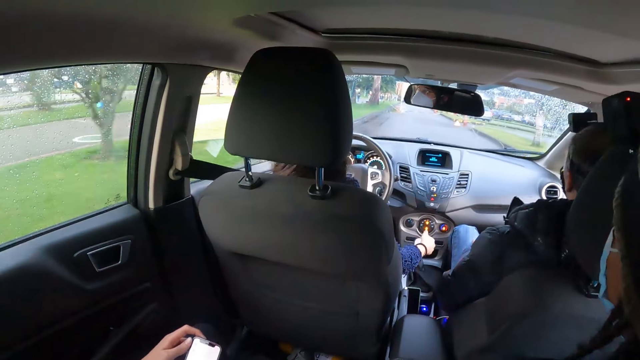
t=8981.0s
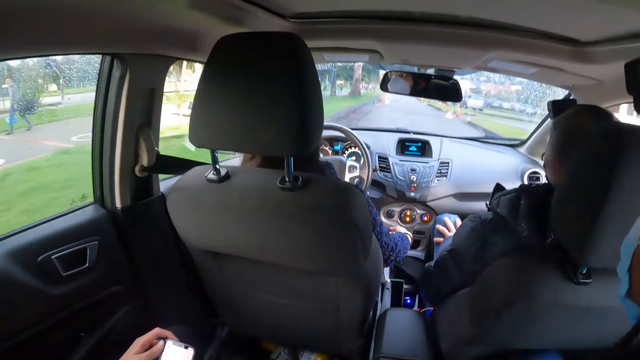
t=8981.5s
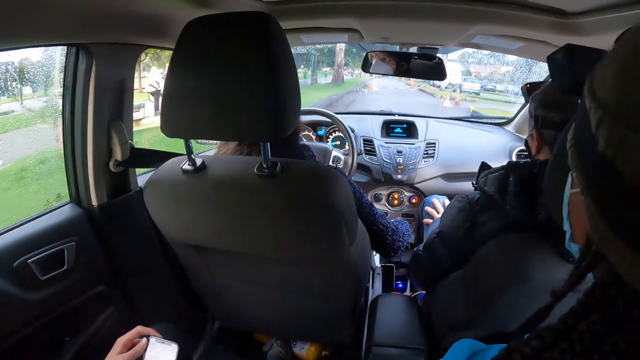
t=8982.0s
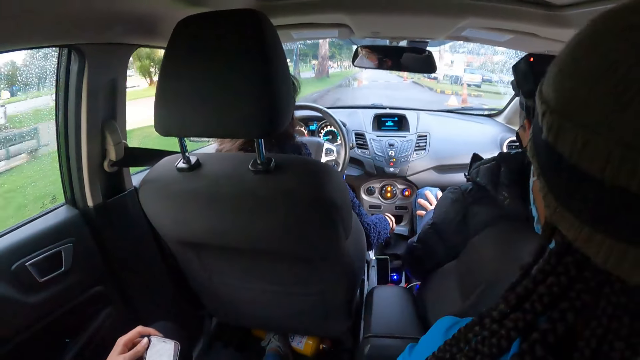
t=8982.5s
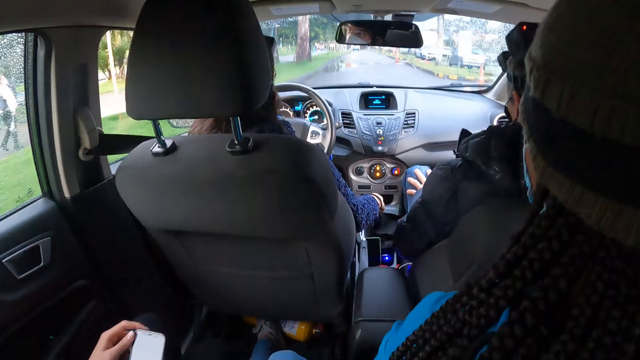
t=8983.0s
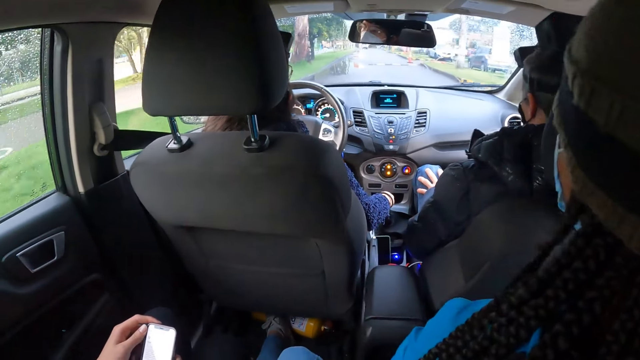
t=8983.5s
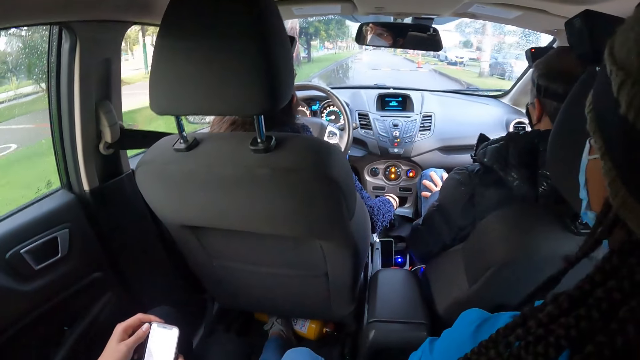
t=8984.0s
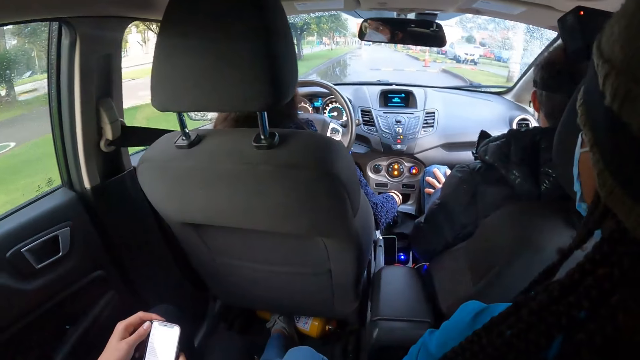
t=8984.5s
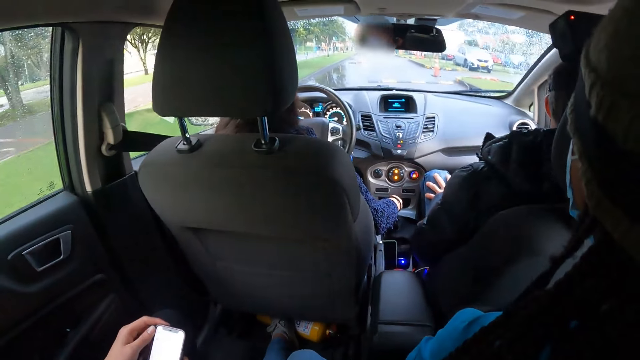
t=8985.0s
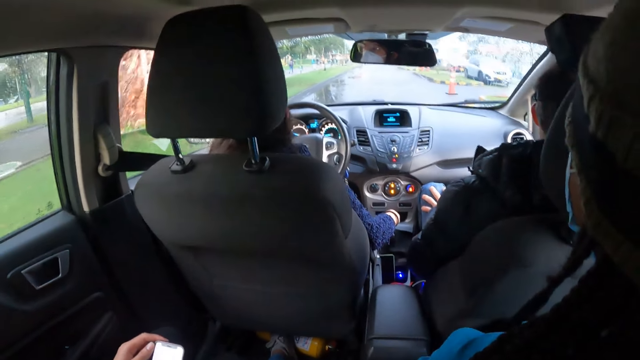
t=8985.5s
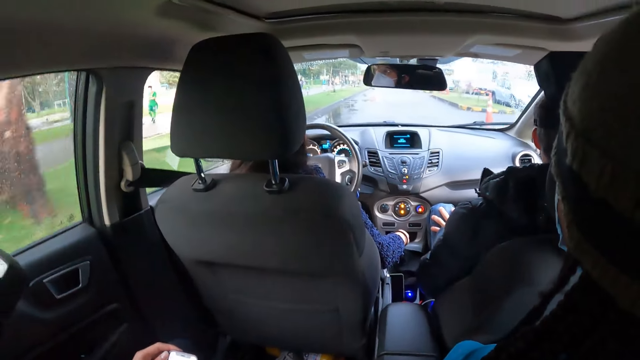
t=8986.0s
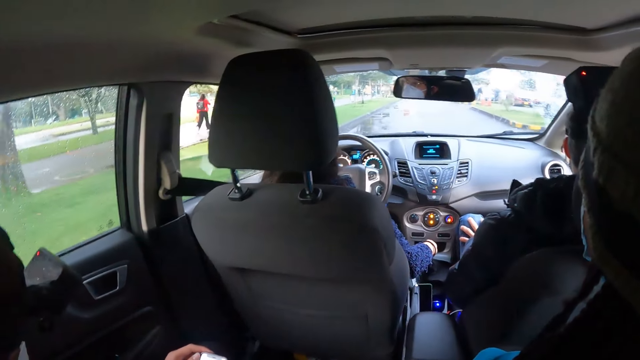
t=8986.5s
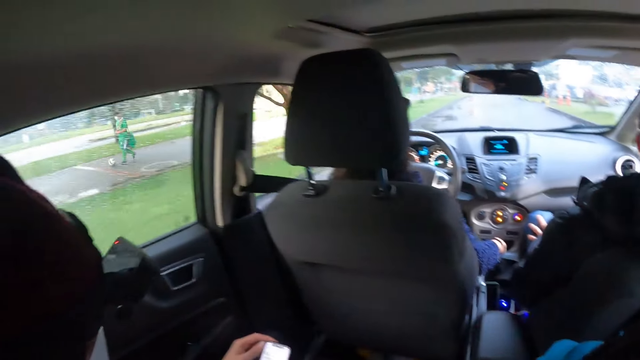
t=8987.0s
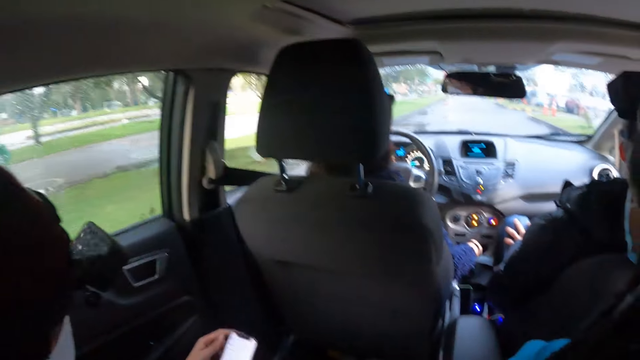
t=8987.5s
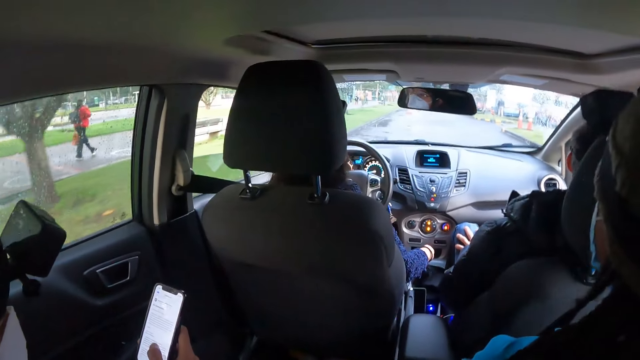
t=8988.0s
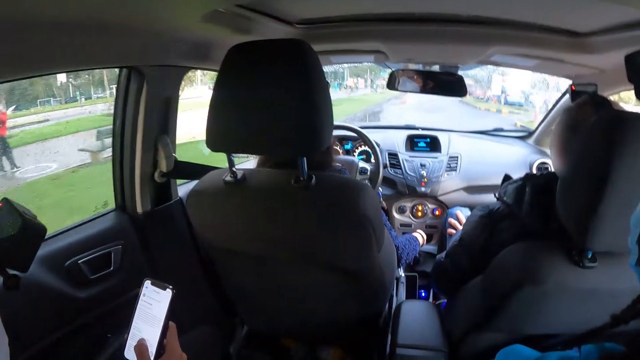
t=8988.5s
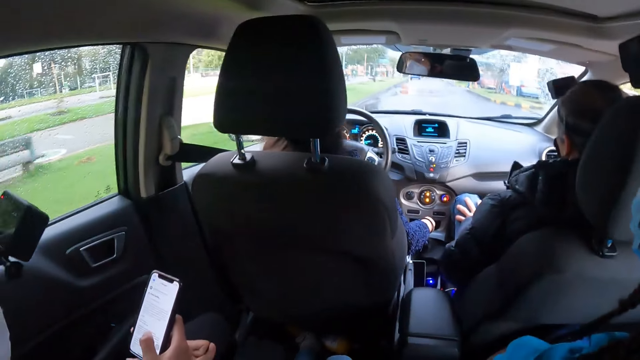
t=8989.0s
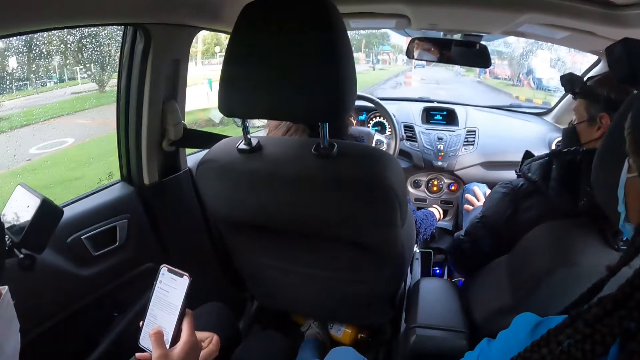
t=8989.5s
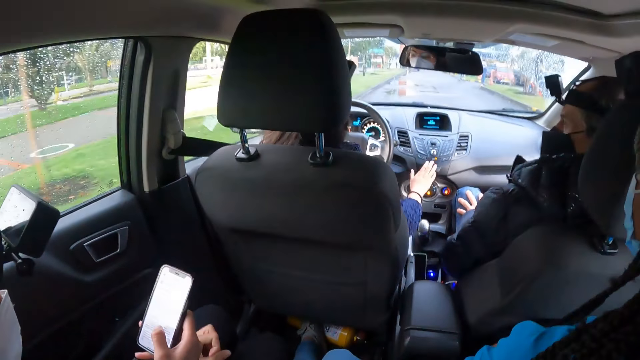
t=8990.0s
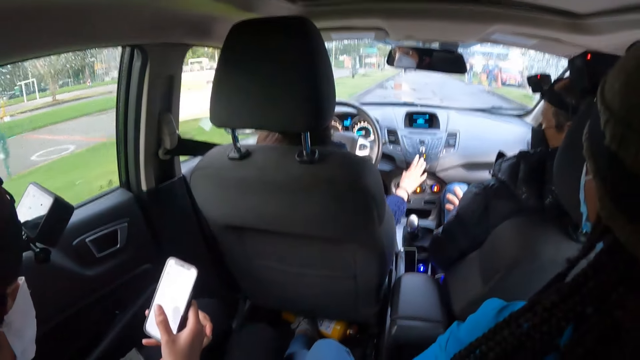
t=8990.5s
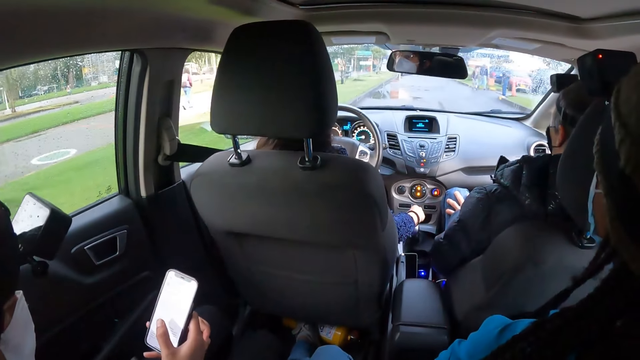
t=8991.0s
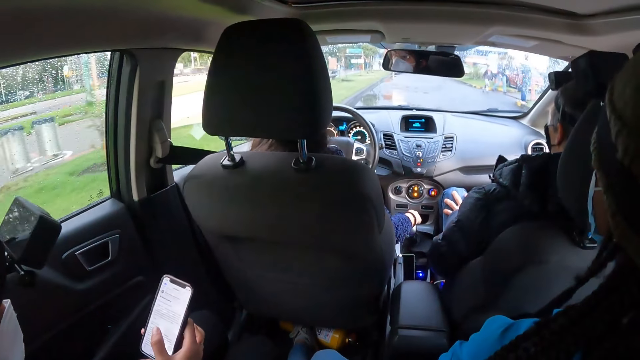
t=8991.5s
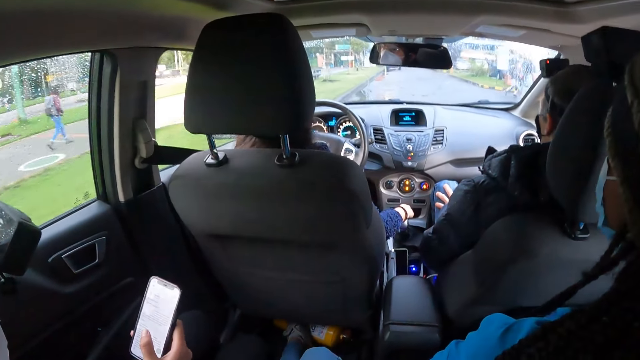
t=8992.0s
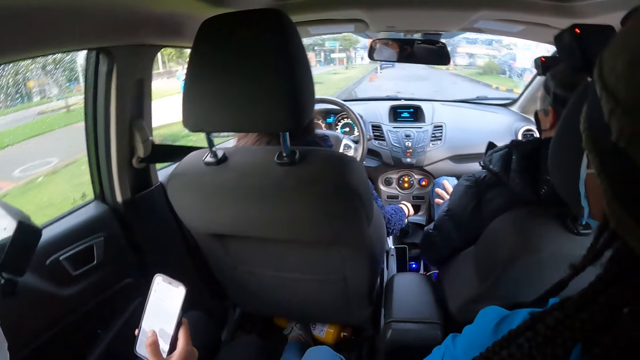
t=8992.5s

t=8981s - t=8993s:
The woman uses the hand gear with her right hand. The woman drives the car on the road with the steering in her left hand.

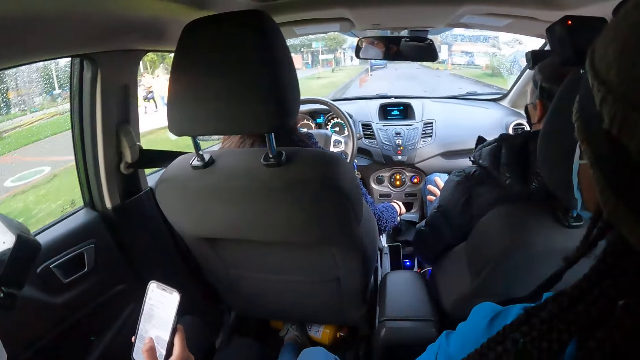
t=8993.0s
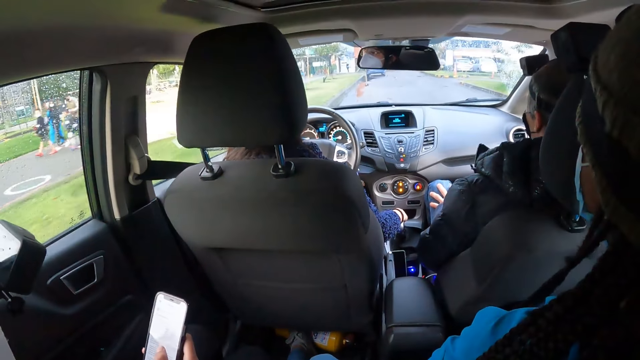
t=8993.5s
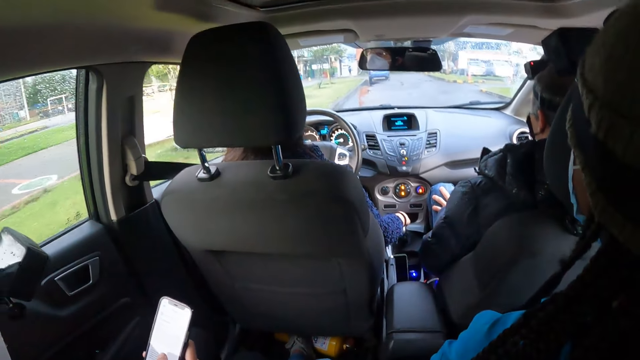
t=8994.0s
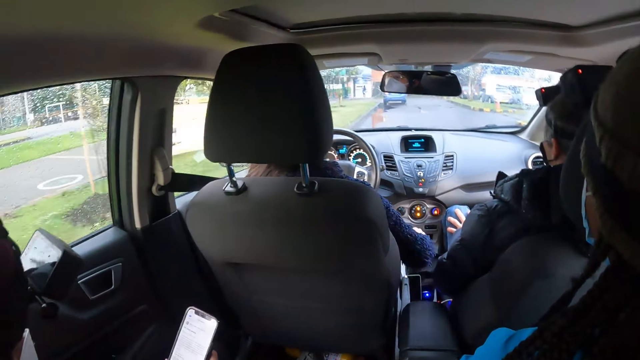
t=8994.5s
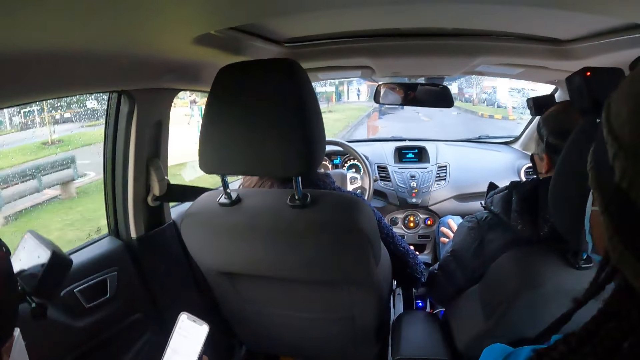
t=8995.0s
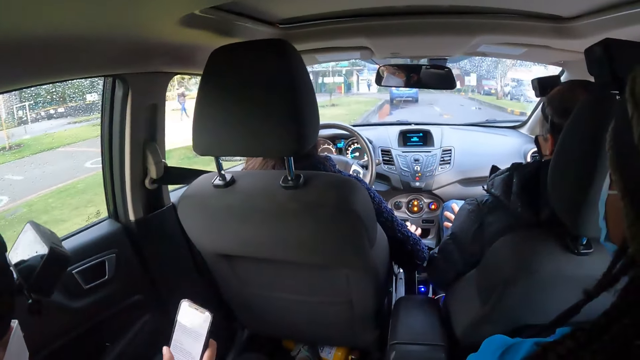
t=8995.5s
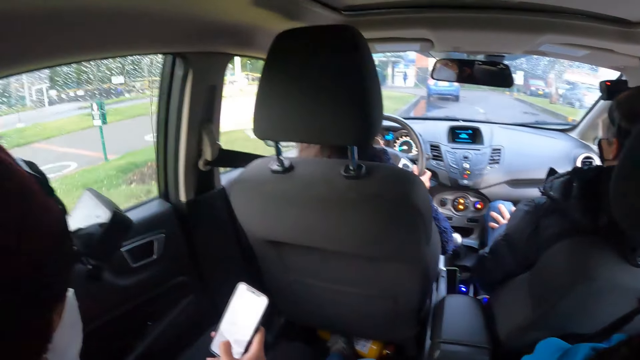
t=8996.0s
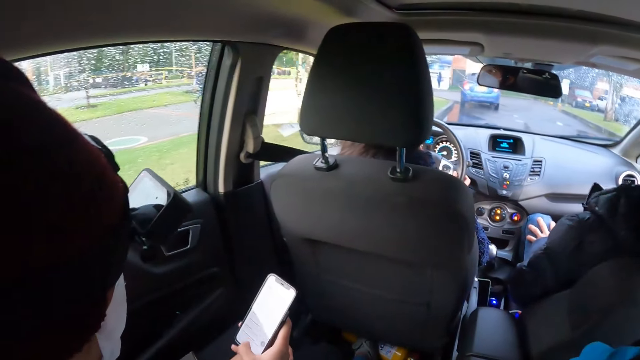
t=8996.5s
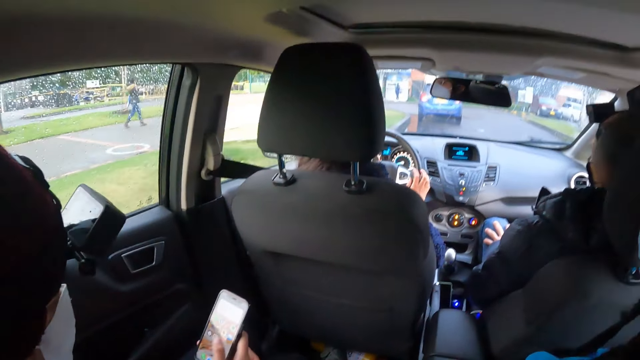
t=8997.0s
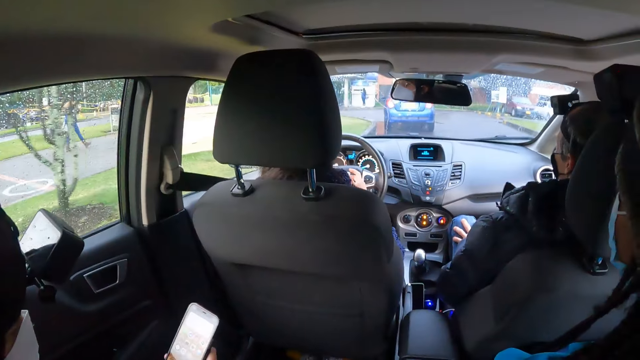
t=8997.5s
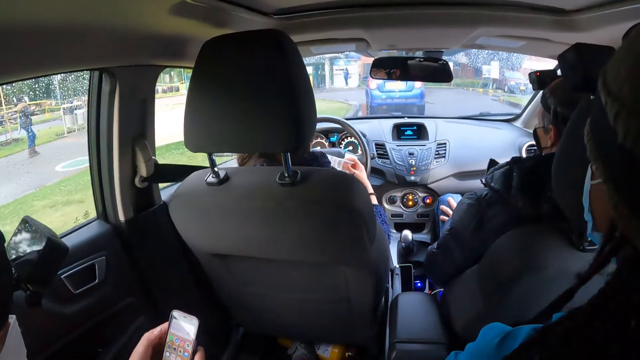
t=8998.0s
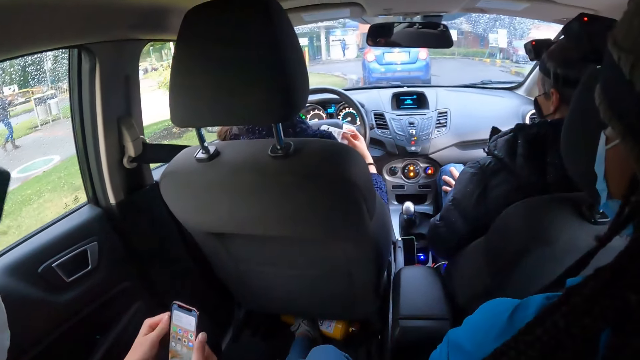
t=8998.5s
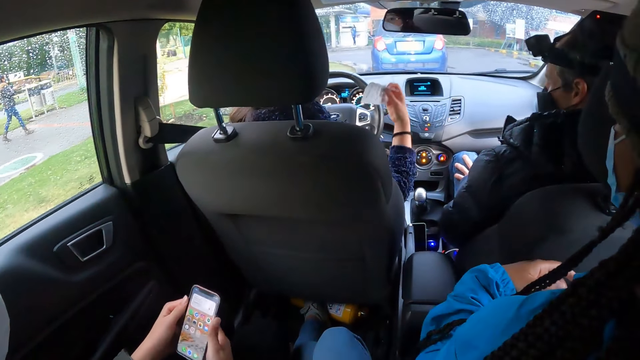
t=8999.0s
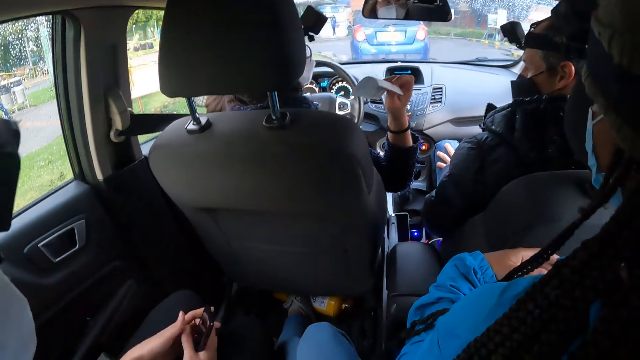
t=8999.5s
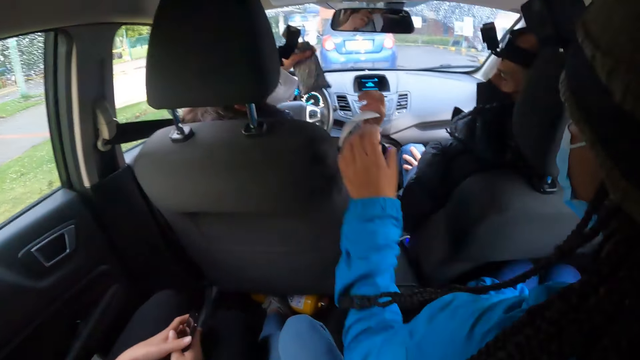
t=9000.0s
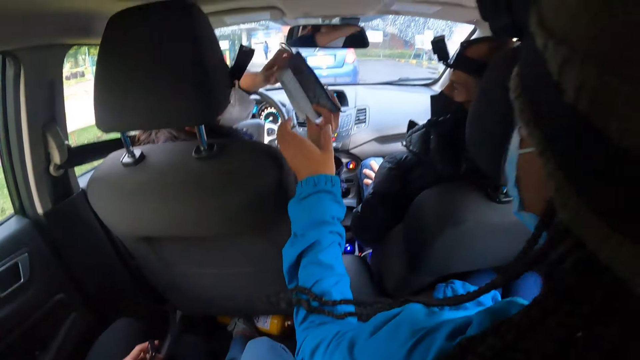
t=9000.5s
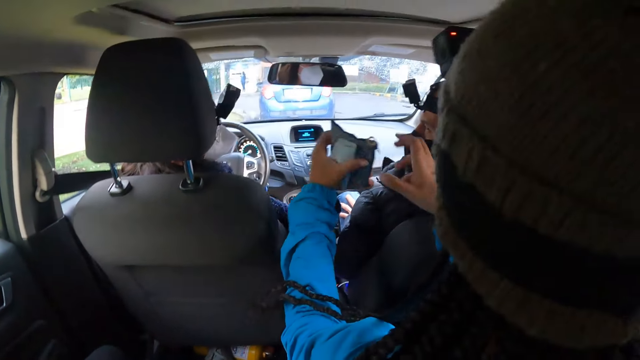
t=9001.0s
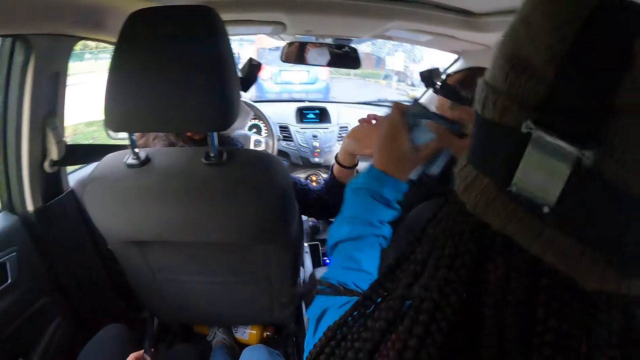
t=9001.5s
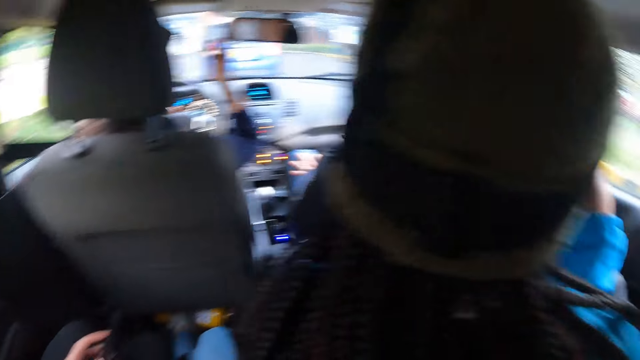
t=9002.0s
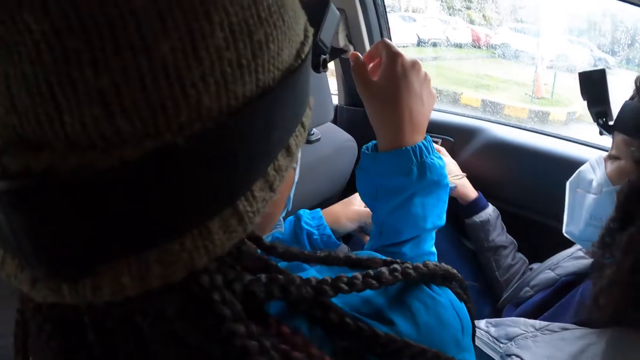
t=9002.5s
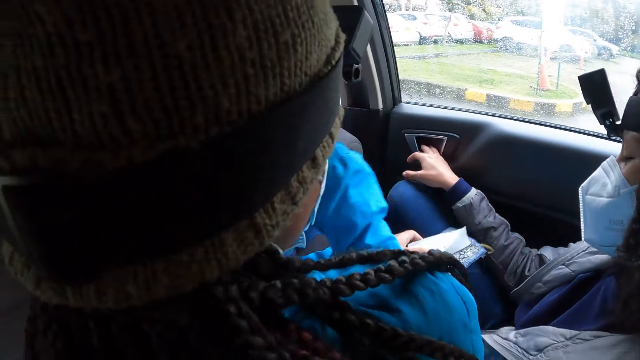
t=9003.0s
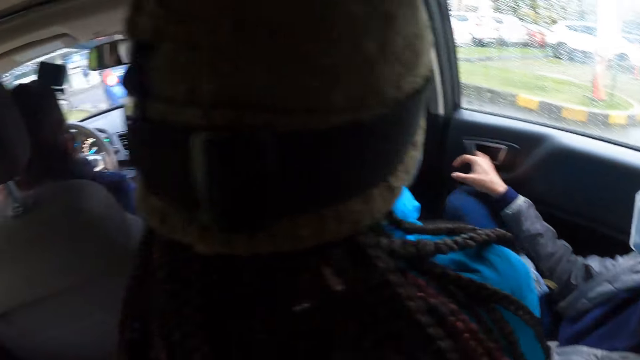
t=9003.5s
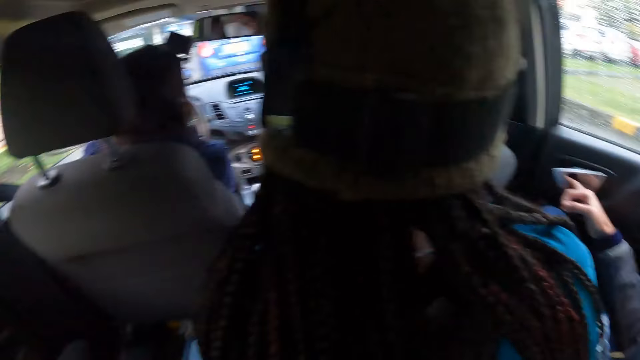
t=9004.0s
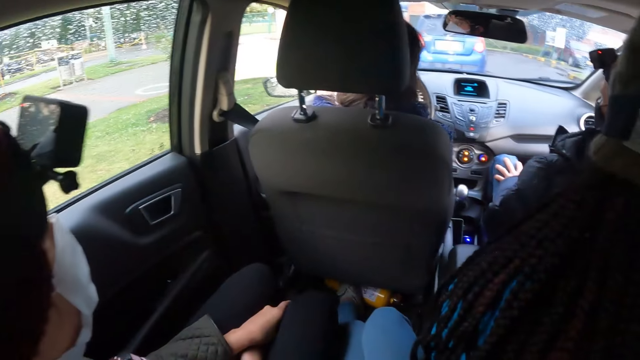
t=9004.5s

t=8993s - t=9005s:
The woman drives the car on the road with the steering in both hands. The woman passes a paper from her left hand to her right hand. The woman passes the paper to another woman with her right hand. She passes the paper to the other woman again. The other woman passes the paper to a person with her left hand.
